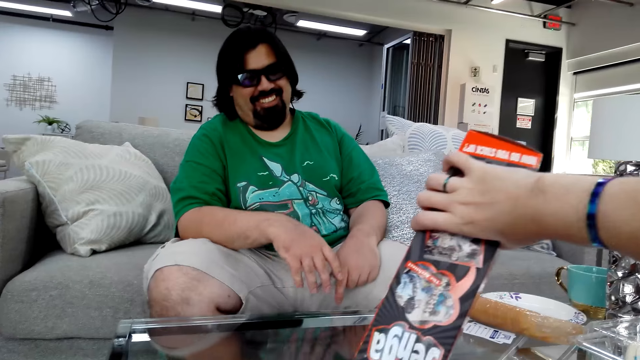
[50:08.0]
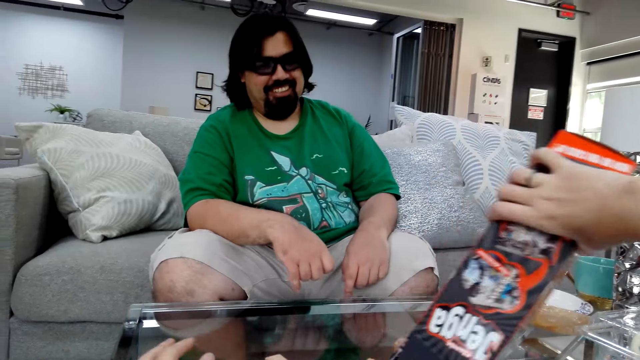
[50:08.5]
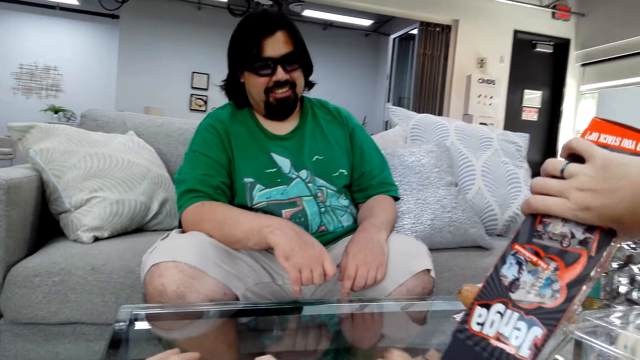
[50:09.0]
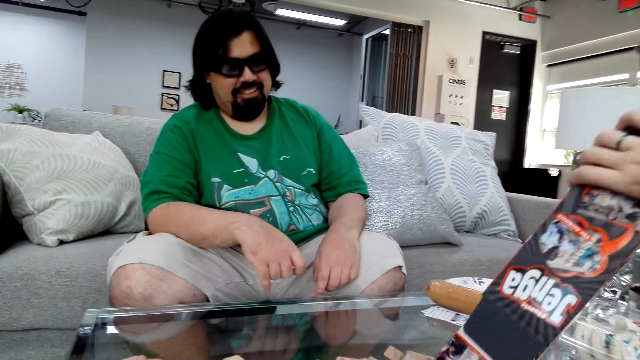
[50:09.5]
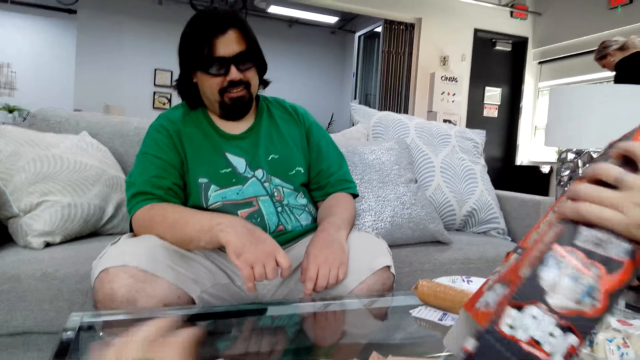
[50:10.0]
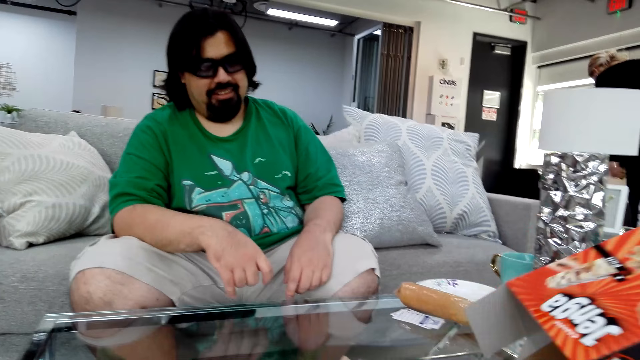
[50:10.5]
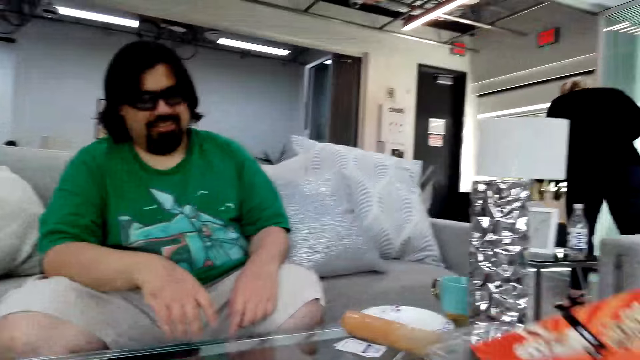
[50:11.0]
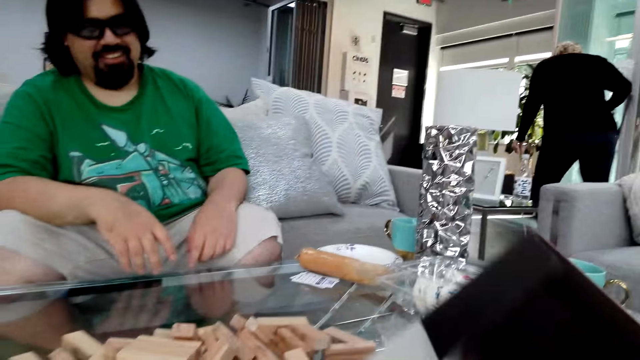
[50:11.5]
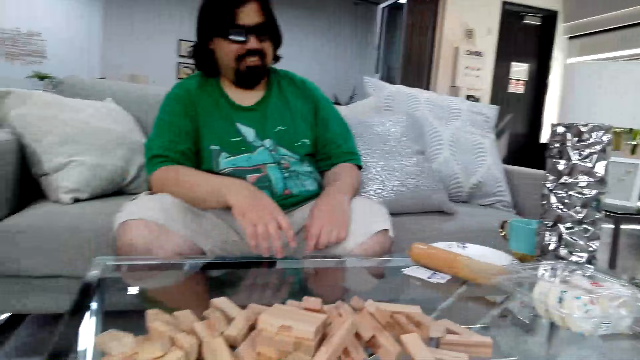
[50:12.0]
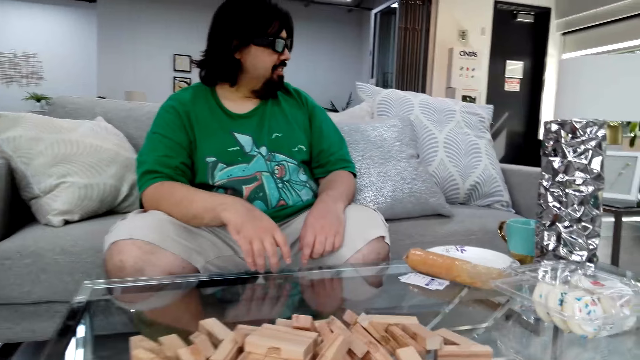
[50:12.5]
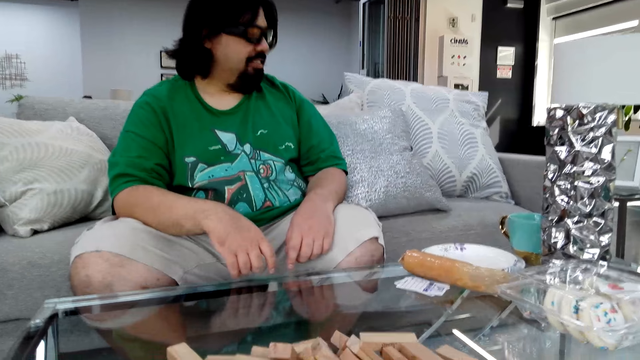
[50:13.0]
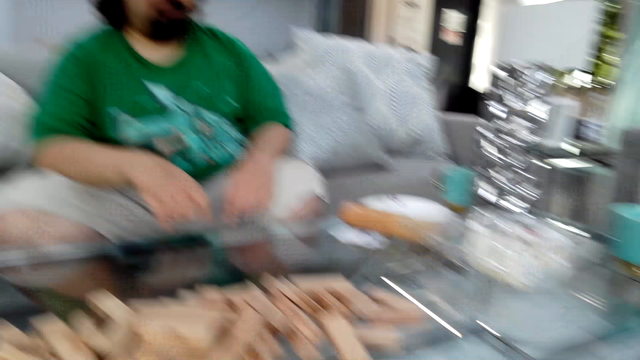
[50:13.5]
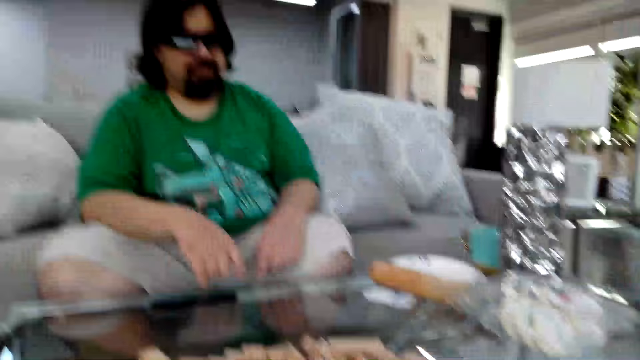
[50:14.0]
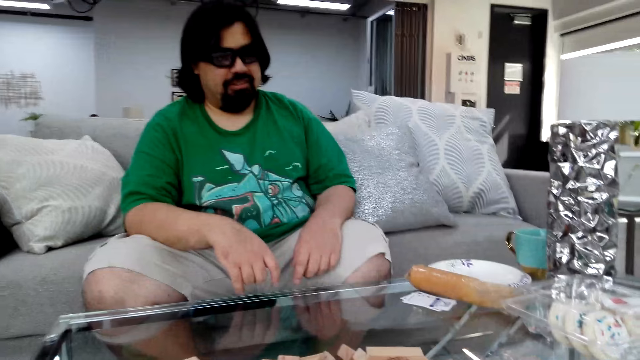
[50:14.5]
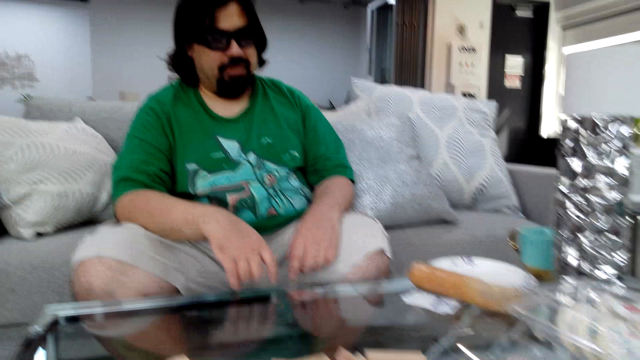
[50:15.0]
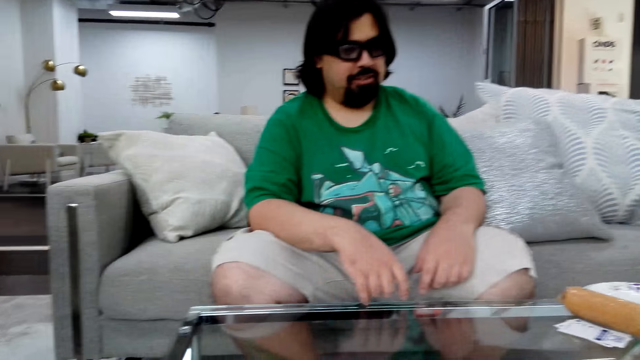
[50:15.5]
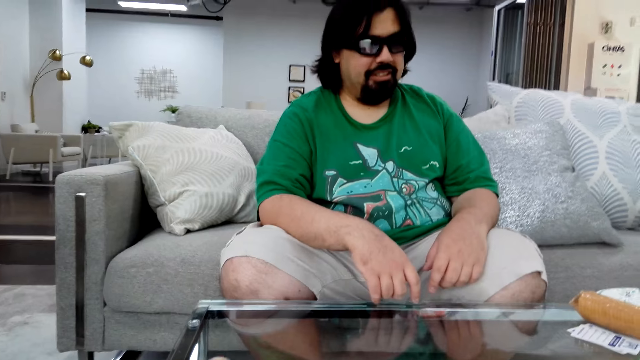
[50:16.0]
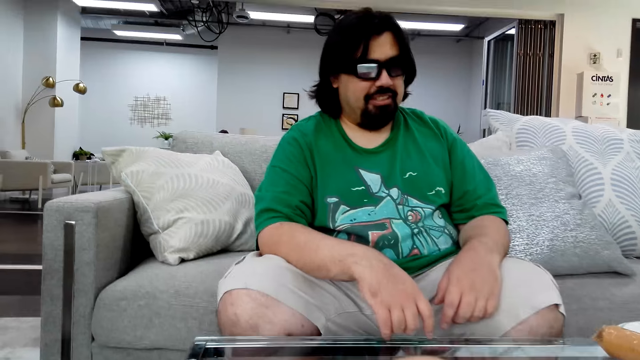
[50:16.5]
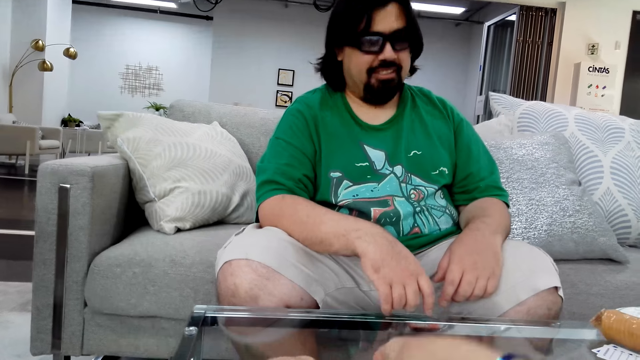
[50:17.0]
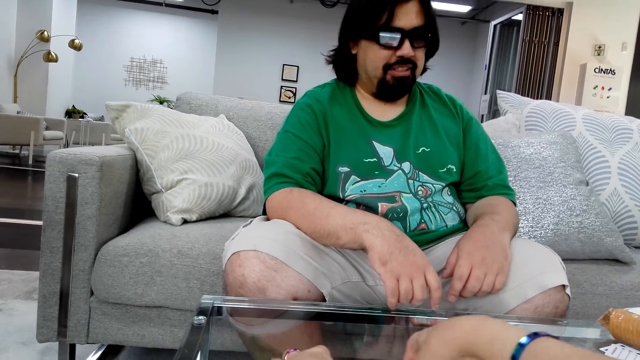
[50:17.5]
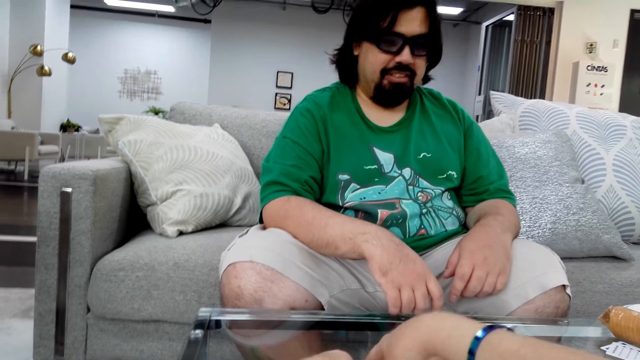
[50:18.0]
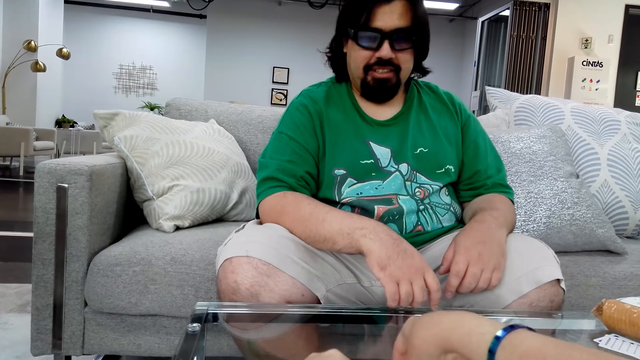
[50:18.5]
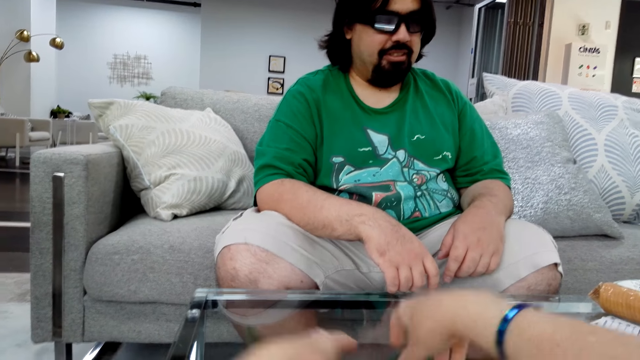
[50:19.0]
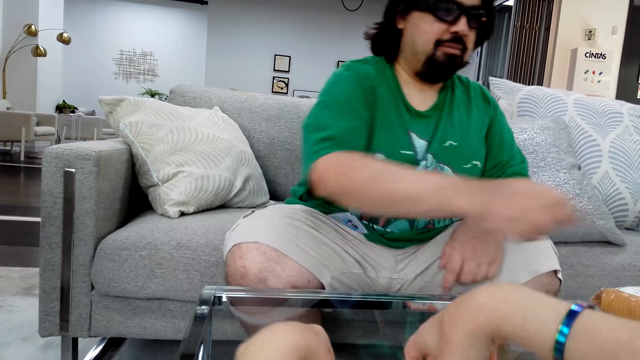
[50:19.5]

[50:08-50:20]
The man laughs. The camera wearer talks. They put the box down. The man talks. The camera wearer arranges the wood on the table.

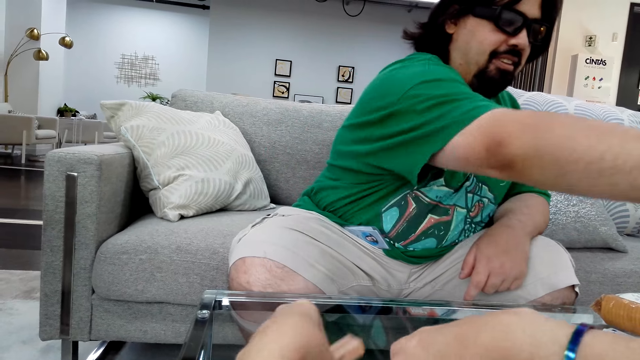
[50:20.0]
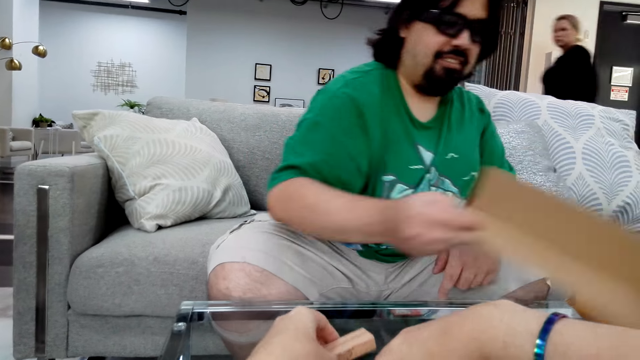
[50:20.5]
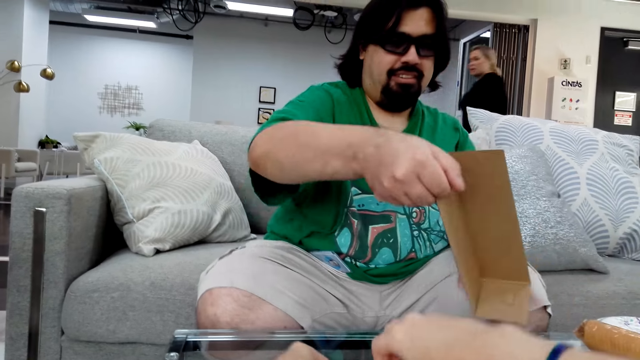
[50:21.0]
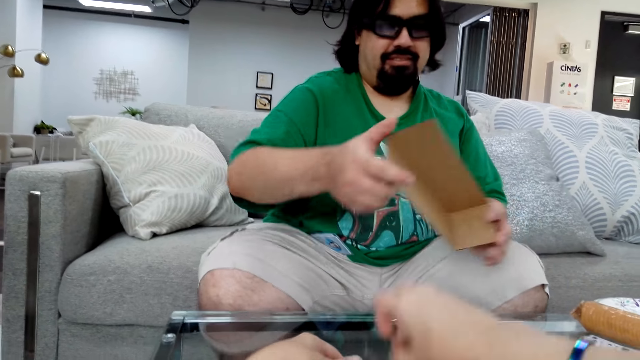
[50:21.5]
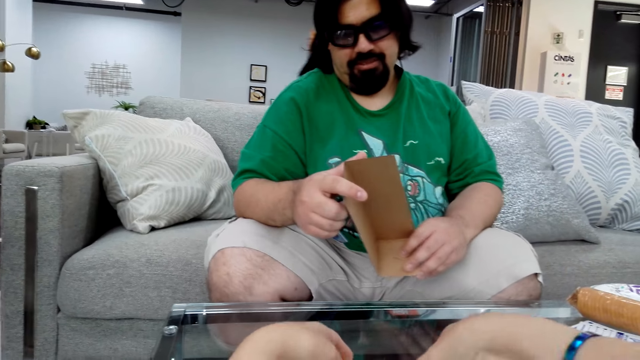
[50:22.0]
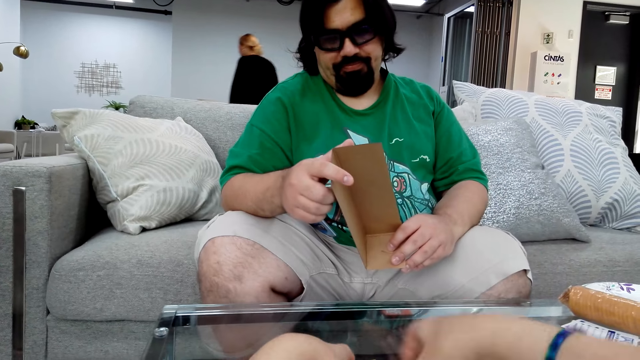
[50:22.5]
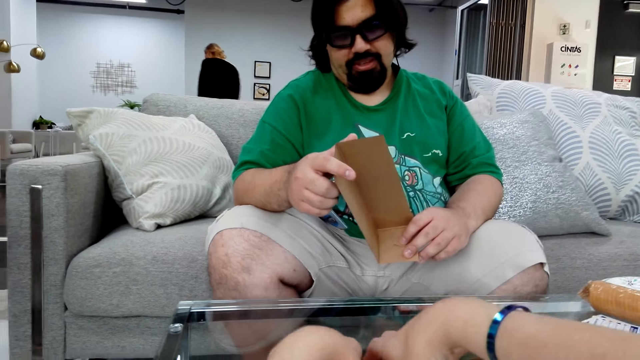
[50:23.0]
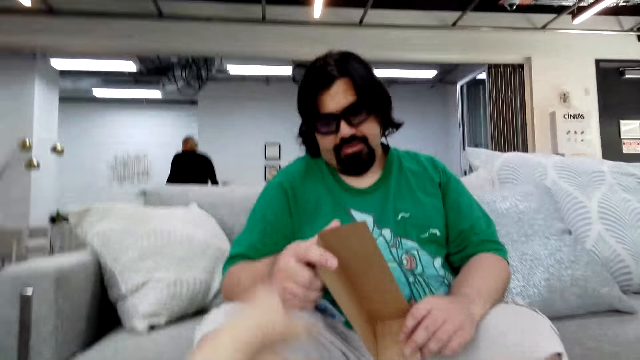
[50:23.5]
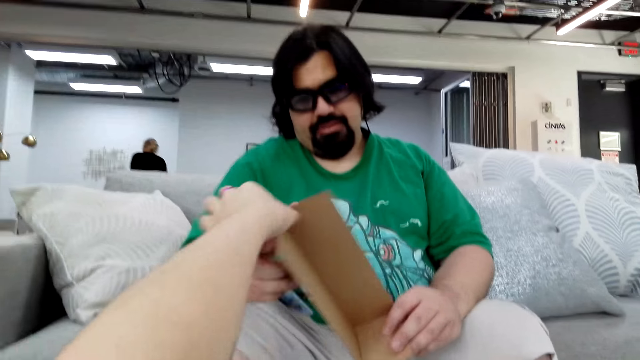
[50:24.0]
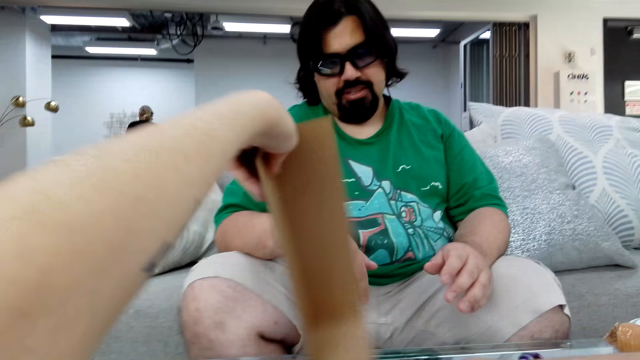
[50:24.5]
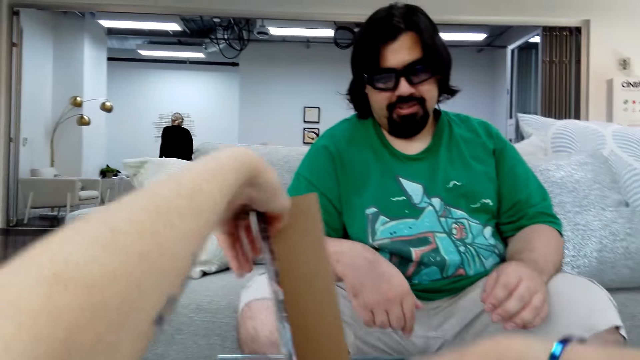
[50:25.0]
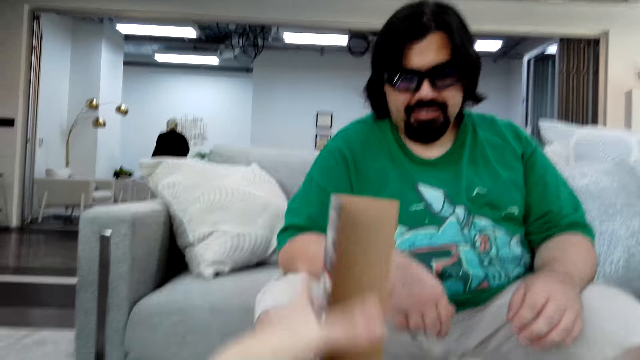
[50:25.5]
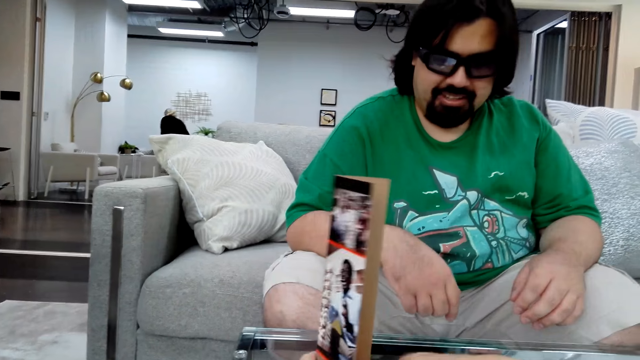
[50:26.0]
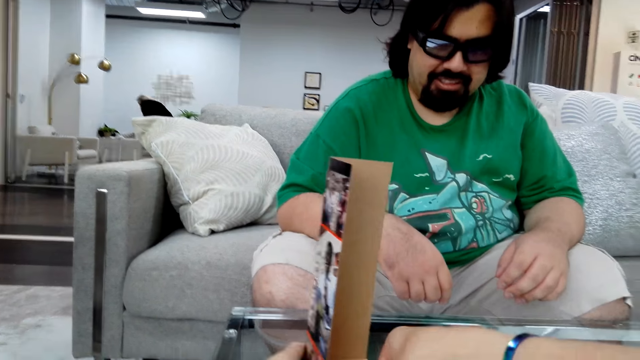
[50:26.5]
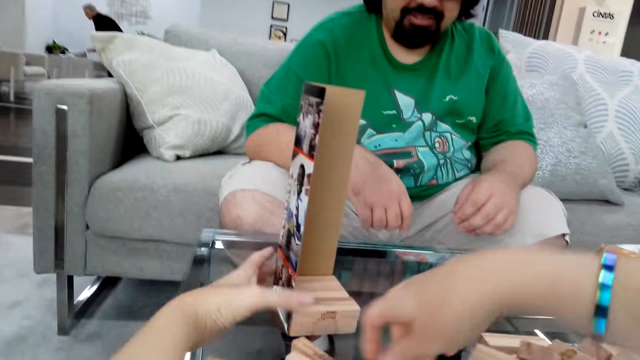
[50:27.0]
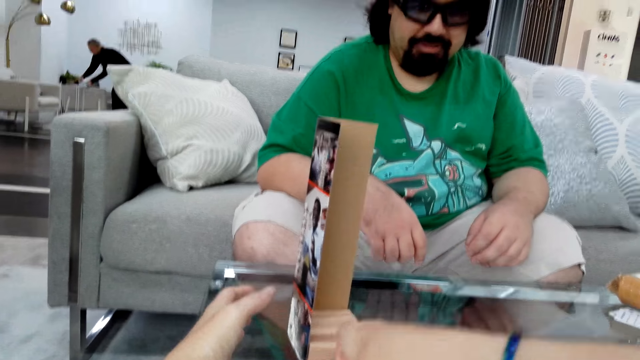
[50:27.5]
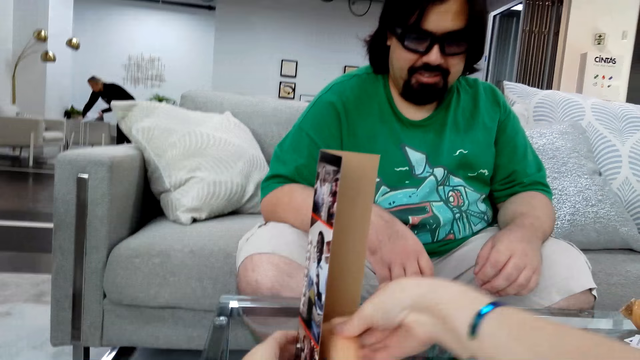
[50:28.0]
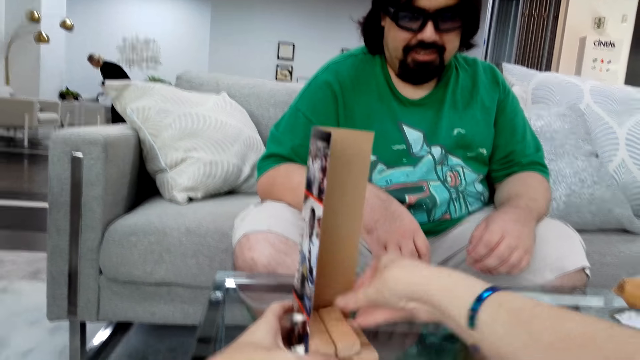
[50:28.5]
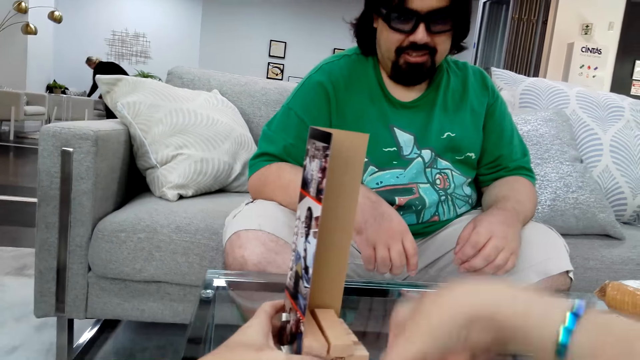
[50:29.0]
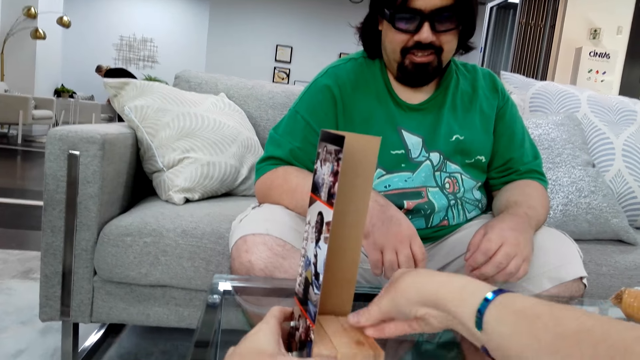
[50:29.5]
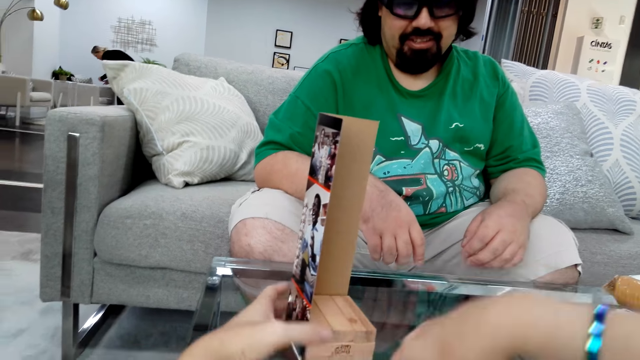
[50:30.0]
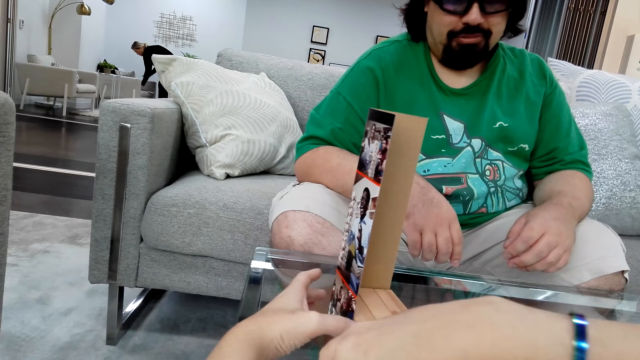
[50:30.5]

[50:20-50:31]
The man takes the piece of box. He looks on the box. The camera wearer takes the piece of box from the man. She holds the piece of box with her left hand. She puts the piece of box on the table. She takes jenga woods from the table. She puts the giant tumbling block on the piece of box, on other jenga woods.
